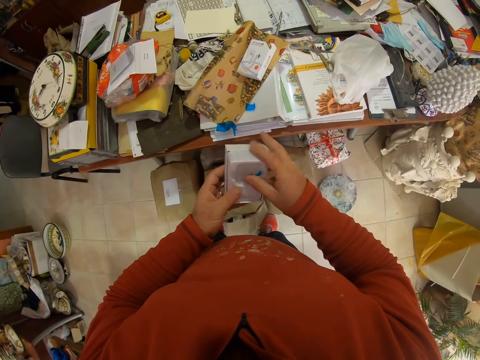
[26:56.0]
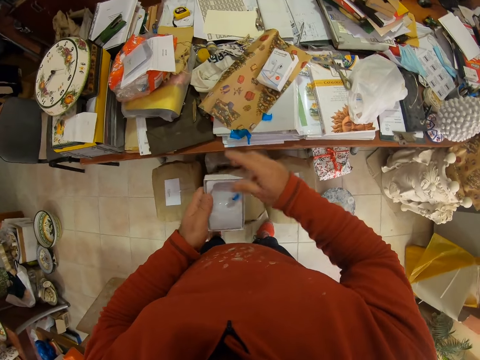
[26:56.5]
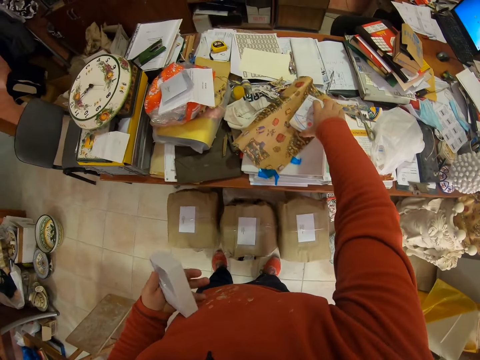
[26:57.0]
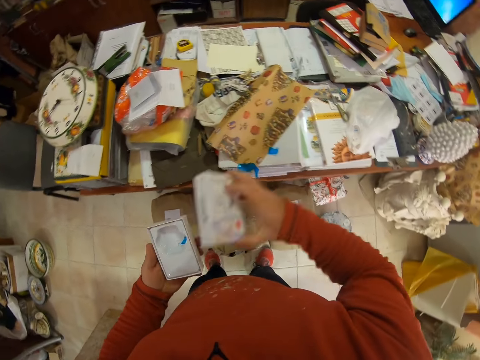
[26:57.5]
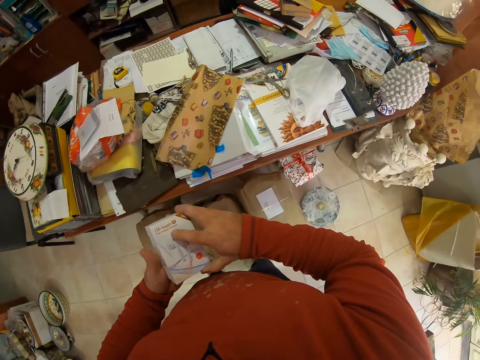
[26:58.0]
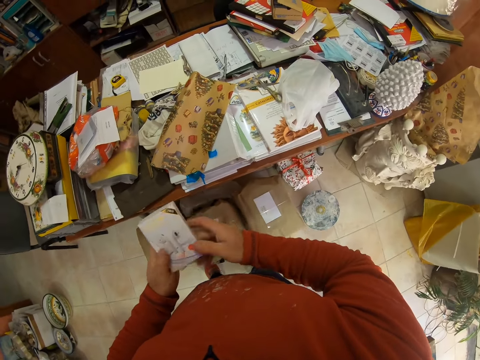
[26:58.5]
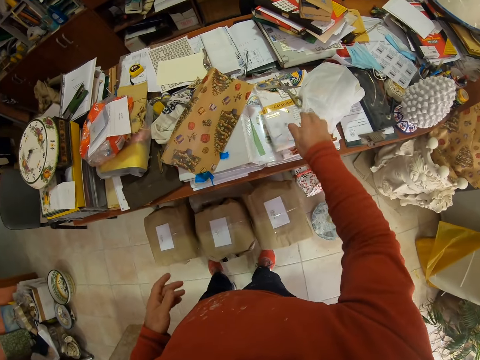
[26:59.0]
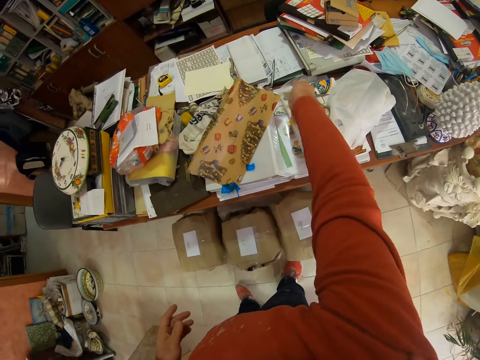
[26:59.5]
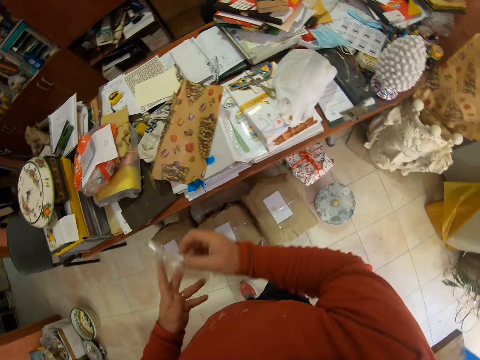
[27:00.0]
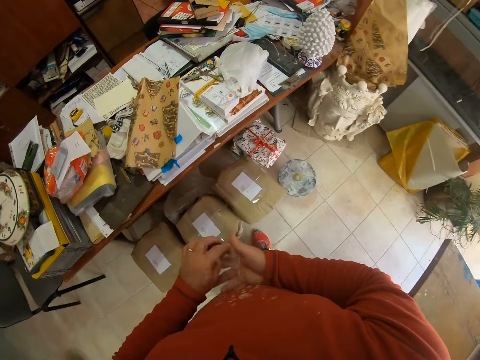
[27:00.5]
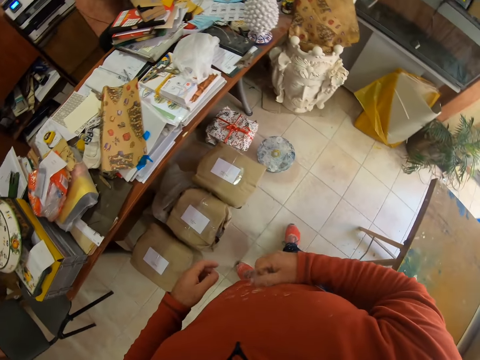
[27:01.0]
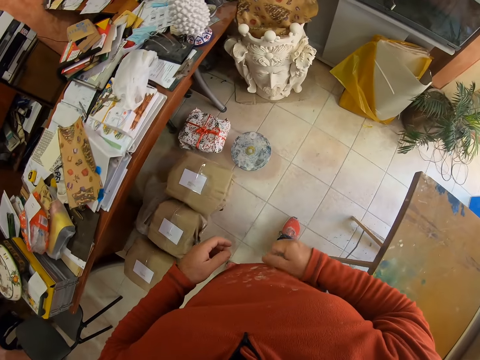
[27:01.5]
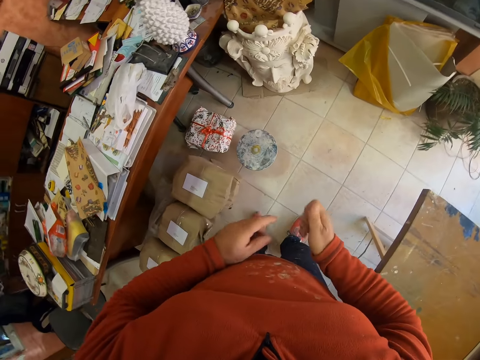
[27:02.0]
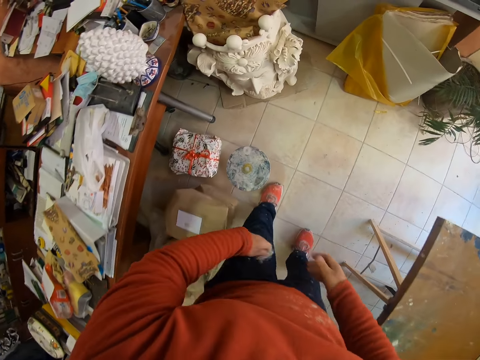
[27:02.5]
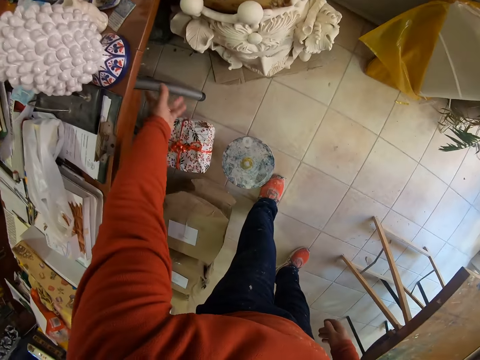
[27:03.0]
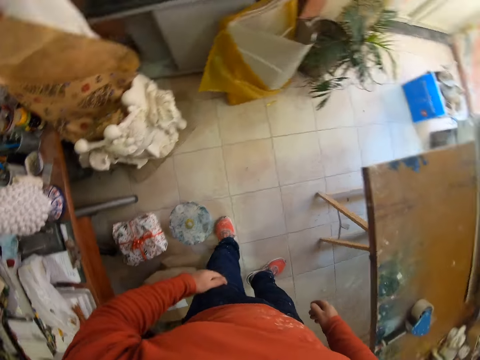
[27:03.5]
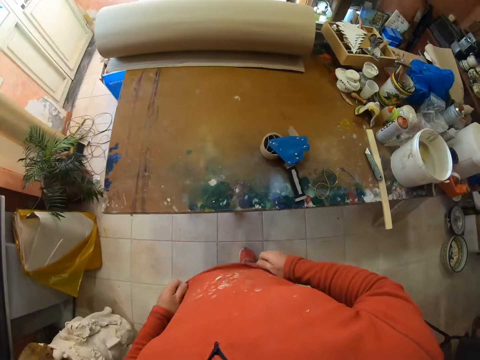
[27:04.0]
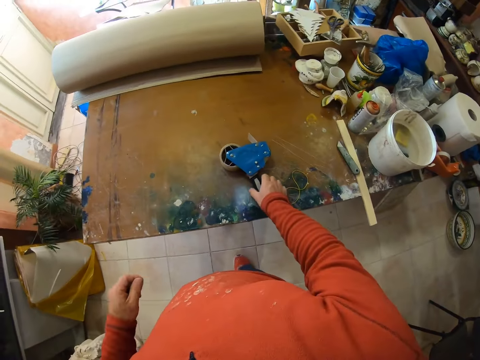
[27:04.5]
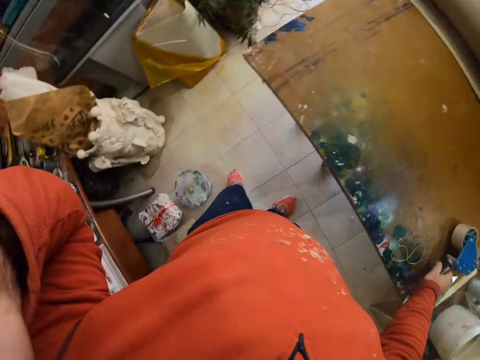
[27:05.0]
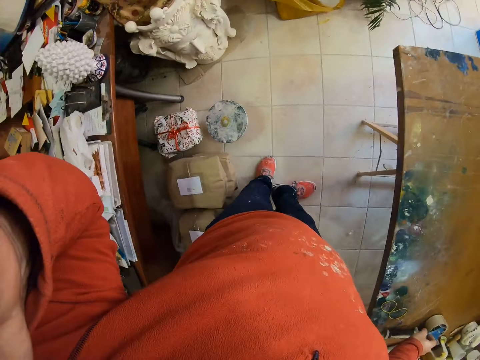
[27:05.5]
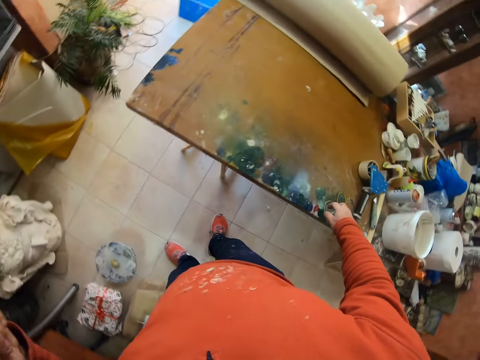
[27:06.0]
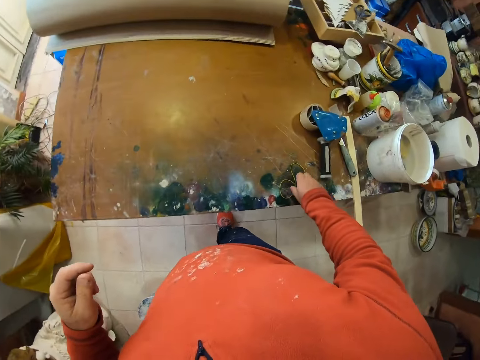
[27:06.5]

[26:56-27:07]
The camera wearer covers the box. They drop the box on the table. They pick up a polythene paper from the table. They fold the polythene bag. They walk in the room. They throw the polythene paper down. They look around. They turn. They lift a seal tape from the table. They raise an arm. They turn.

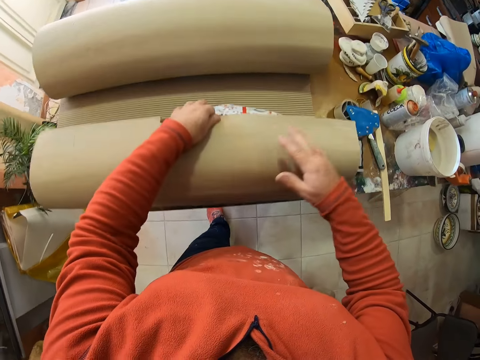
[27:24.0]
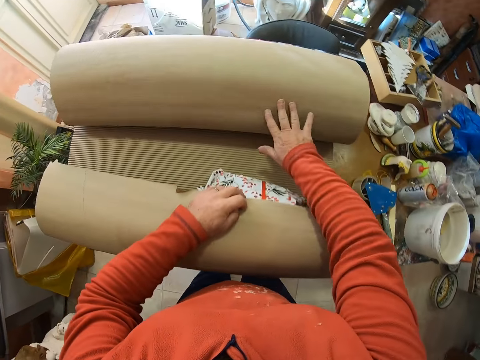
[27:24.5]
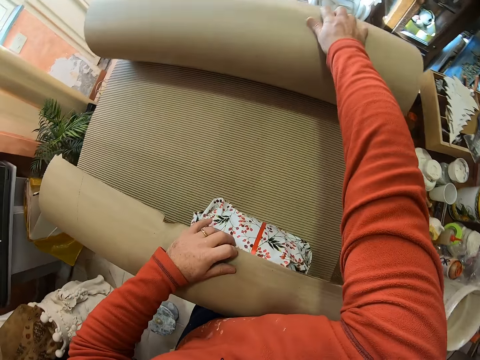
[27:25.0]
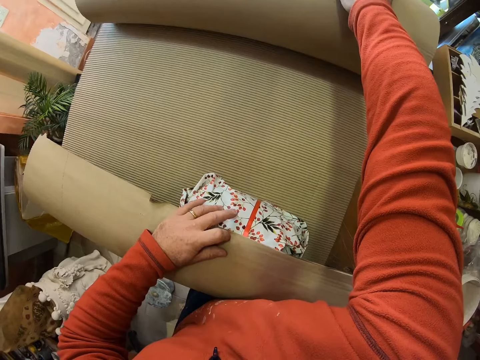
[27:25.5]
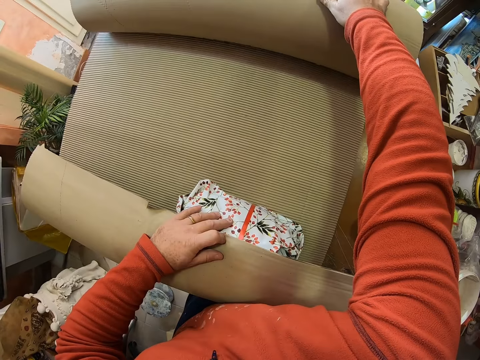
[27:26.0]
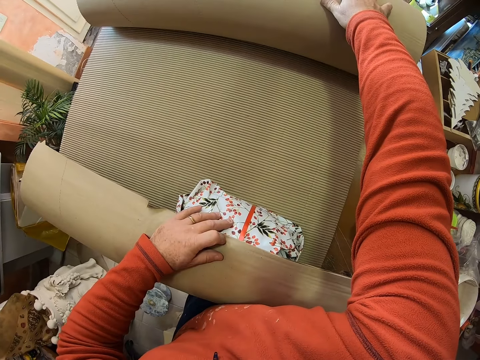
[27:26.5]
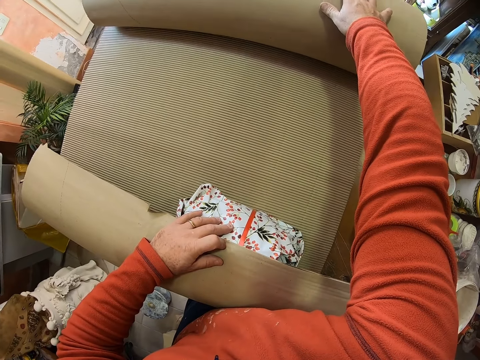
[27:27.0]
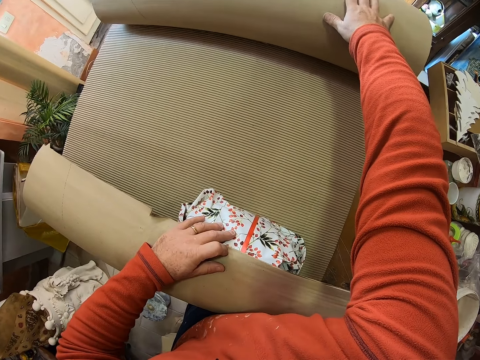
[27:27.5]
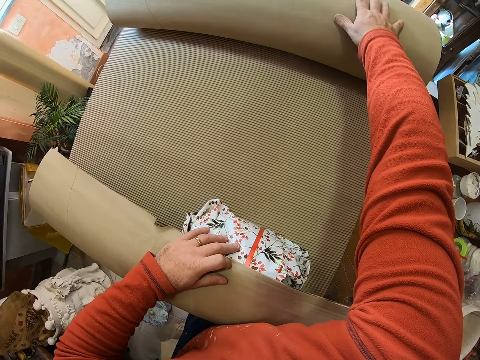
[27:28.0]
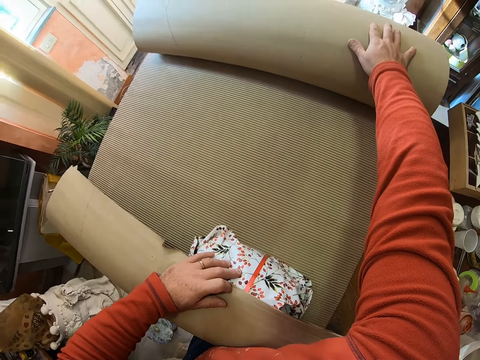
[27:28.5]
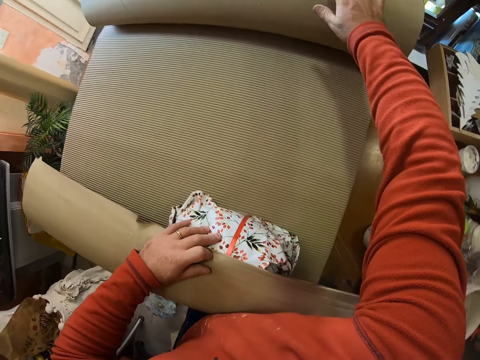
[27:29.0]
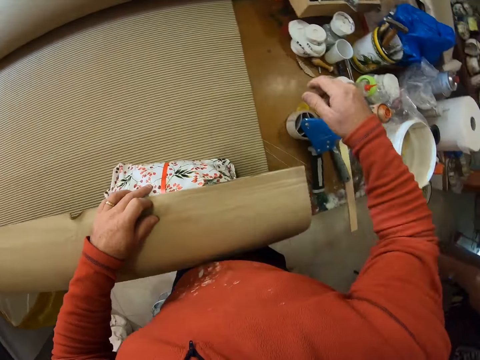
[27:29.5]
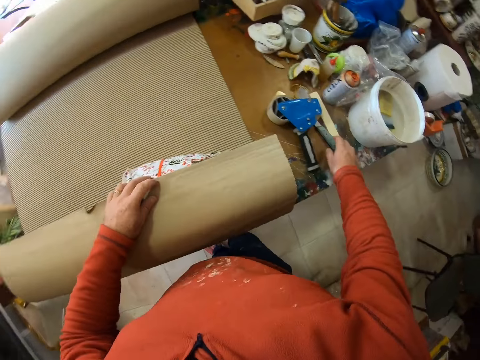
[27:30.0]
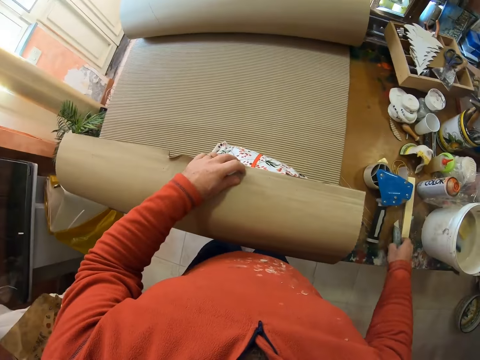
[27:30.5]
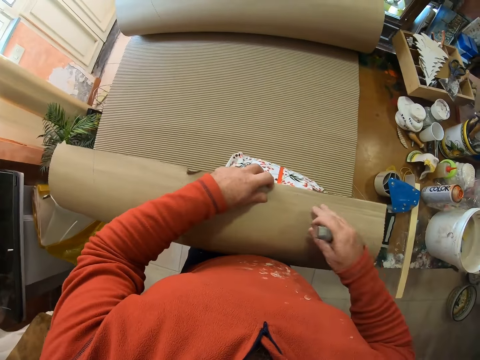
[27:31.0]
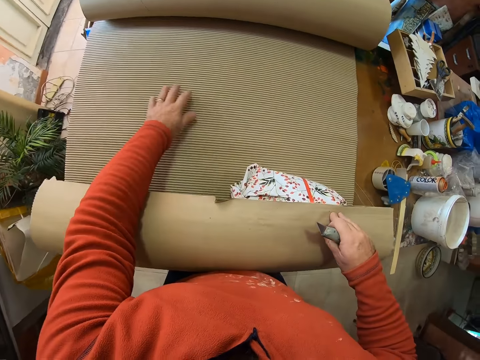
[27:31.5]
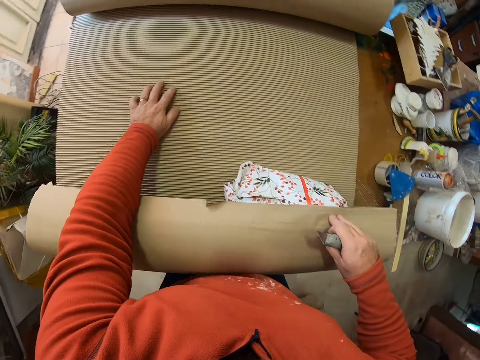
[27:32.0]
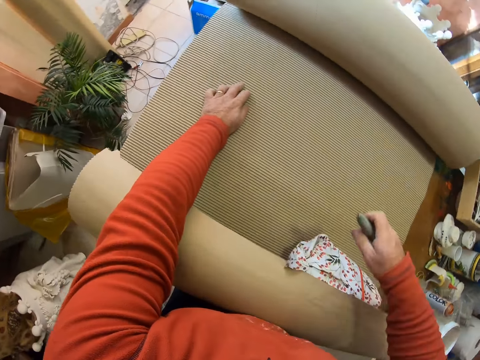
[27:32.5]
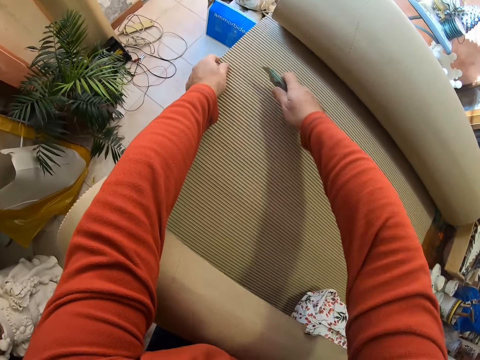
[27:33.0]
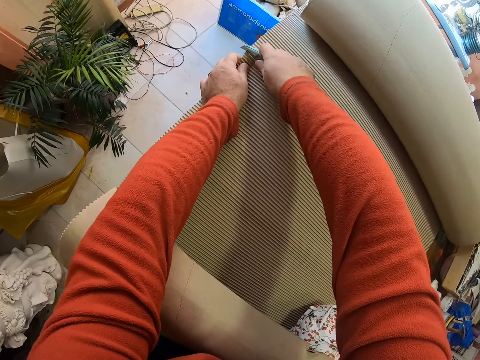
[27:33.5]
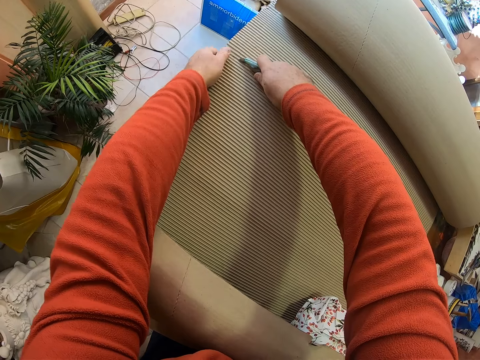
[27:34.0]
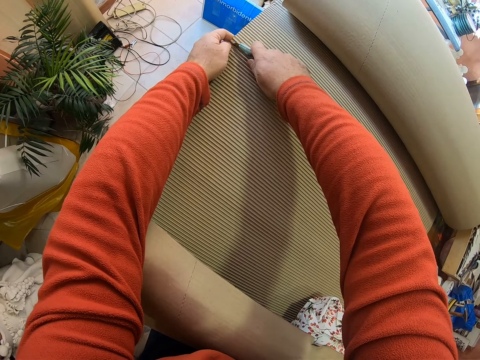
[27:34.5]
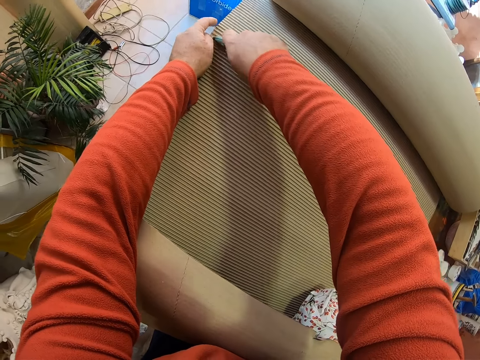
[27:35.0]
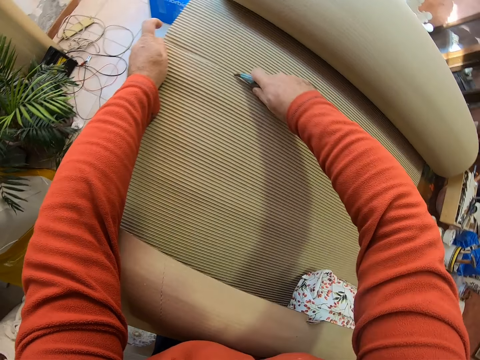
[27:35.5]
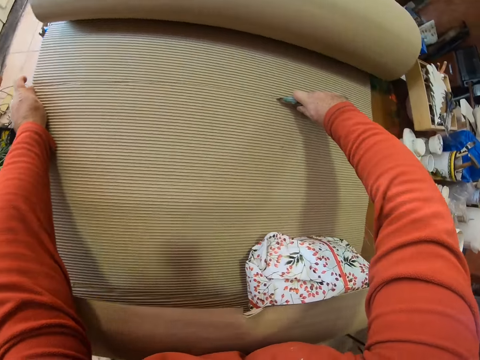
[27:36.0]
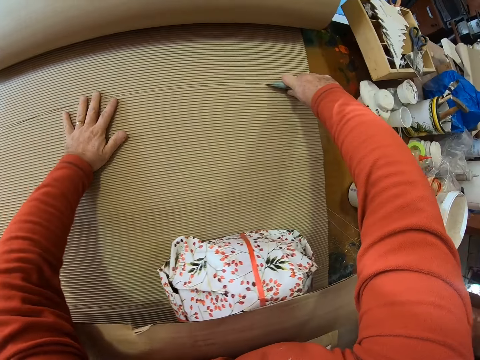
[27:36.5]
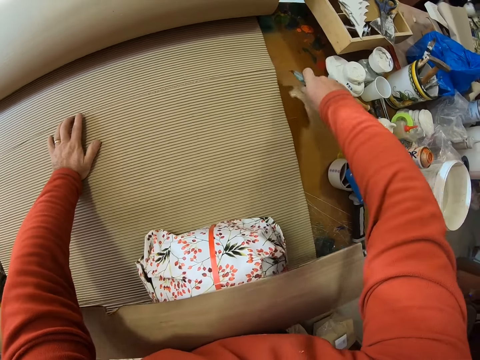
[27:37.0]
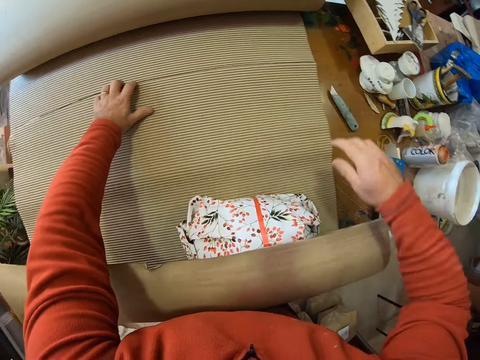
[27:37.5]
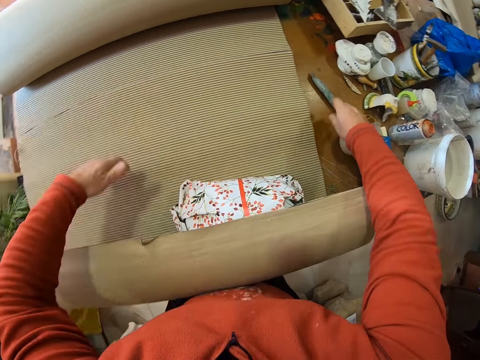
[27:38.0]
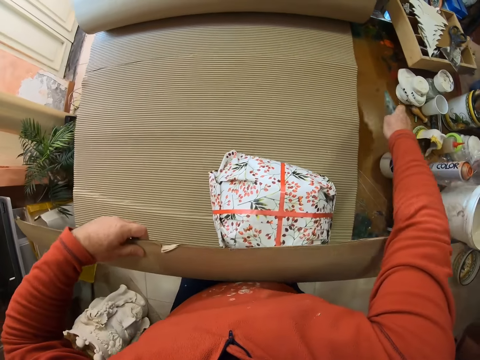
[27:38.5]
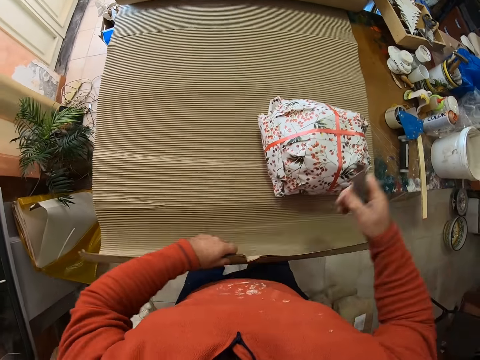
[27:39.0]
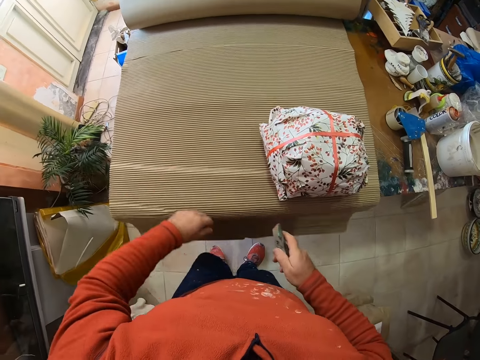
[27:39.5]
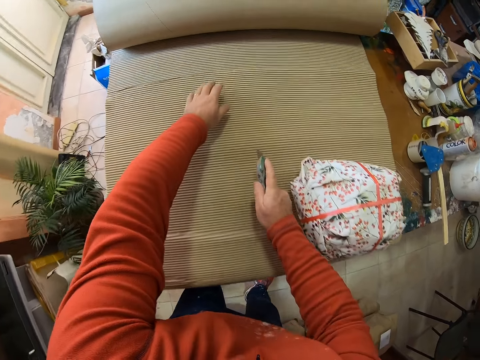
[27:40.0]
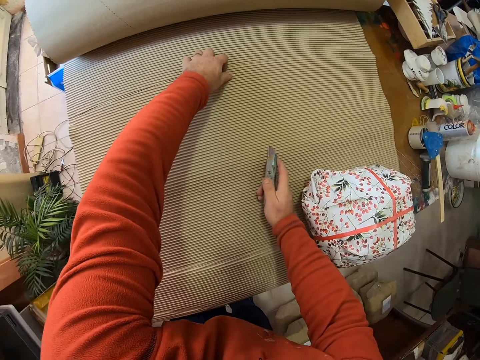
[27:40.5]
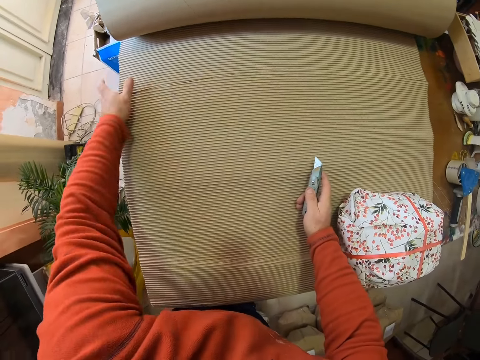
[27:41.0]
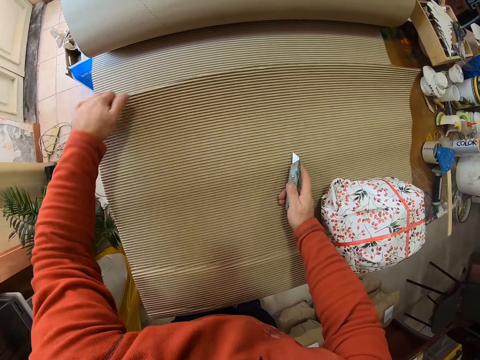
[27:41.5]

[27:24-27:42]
The camera wearer unfolds a khaki paper. They roll the paper. They remove a hand from the paper. They pick up a knife or cutter from the table. They cut the khaki with the knife. They put the cutter down. They pick up the cutter. They uncover the luggage.
